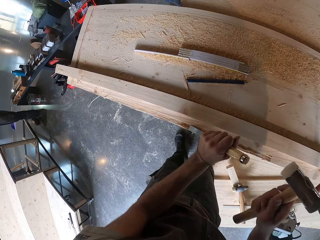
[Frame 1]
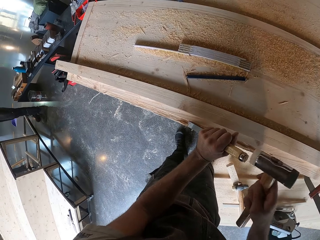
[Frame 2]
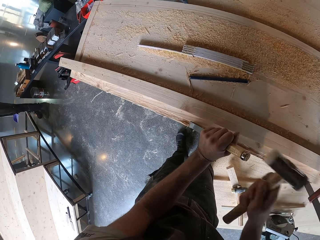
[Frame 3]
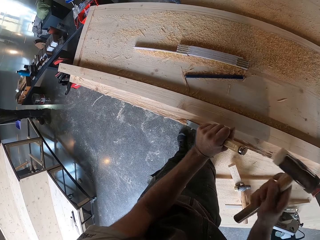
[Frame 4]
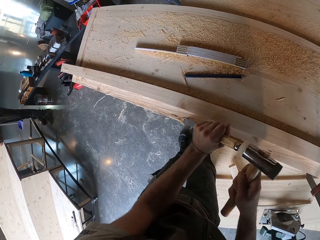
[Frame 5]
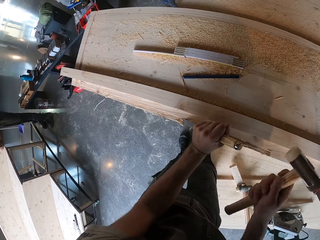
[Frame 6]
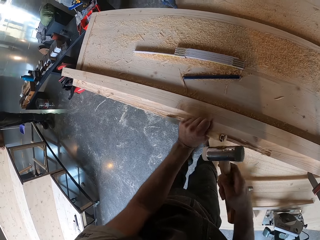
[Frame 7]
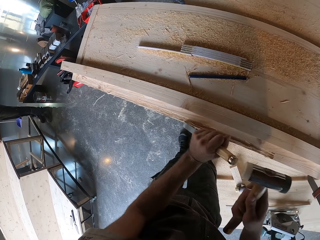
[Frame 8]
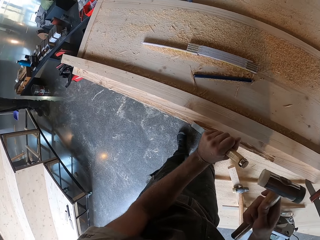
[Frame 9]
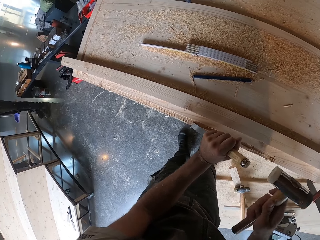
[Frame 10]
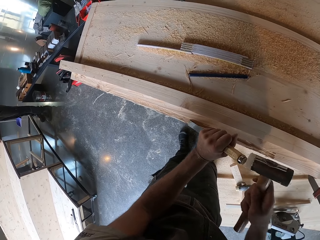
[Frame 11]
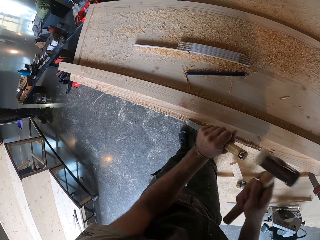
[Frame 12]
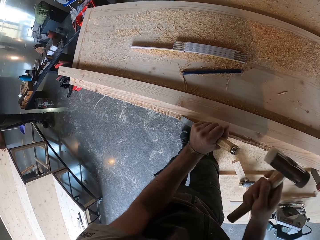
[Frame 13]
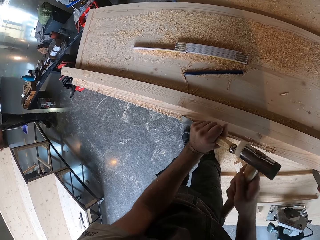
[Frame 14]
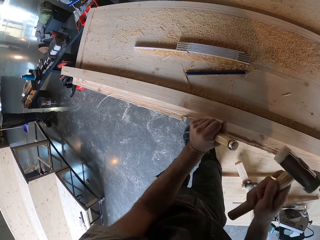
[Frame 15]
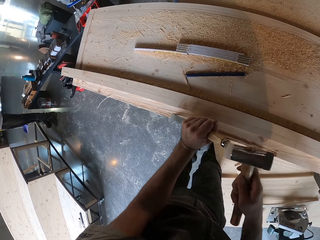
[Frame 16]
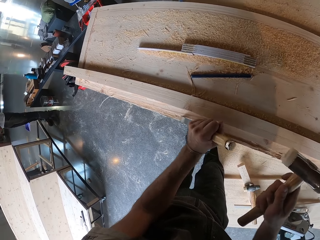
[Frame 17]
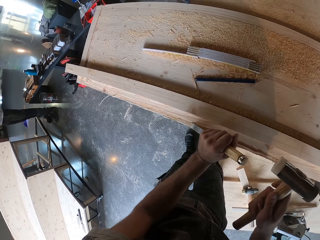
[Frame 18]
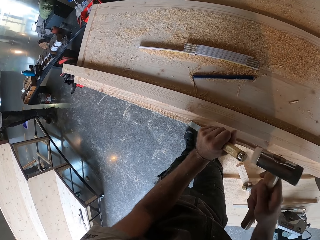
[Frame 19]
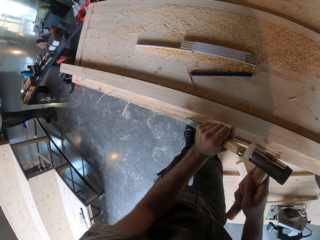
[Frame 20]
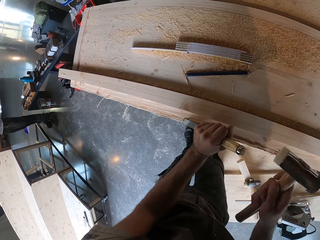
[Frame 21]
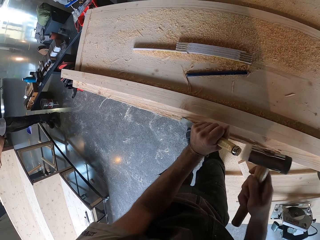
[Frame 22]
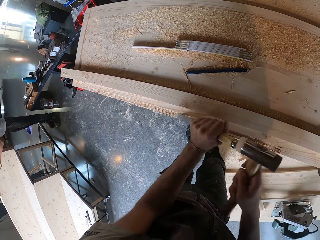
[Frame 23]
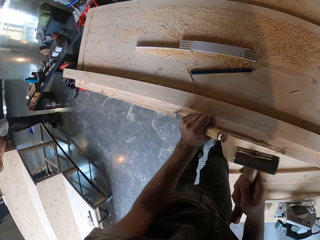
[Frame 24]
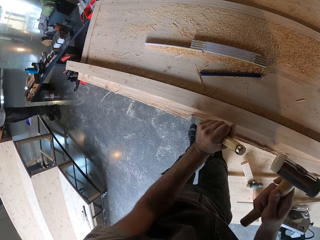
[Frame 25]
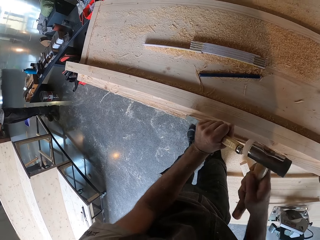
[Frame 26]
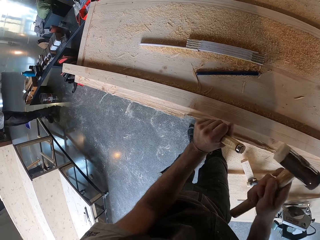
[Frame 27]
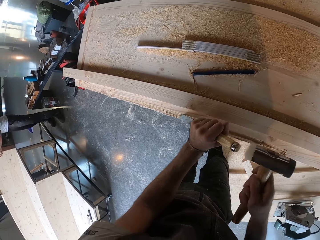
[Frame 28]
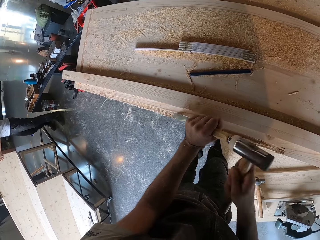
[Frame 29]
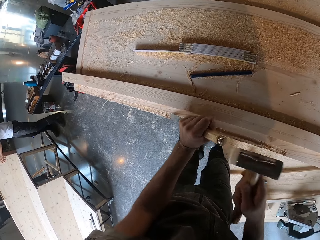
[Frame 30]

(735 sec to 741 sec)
The camera wearer works on the plank with the chisel in his left hand and the hammer in his right hand.

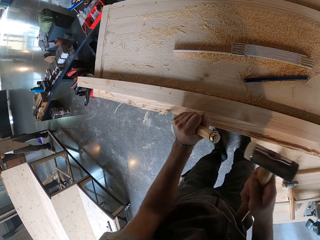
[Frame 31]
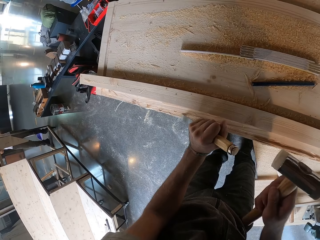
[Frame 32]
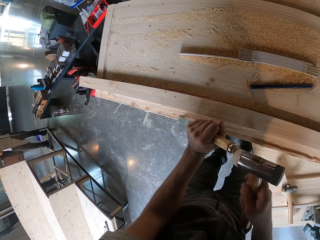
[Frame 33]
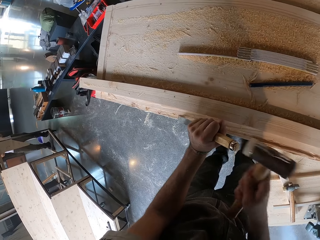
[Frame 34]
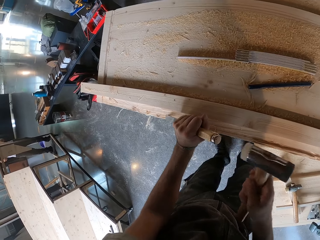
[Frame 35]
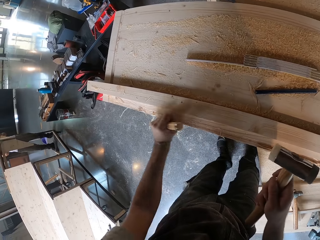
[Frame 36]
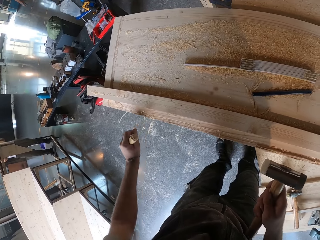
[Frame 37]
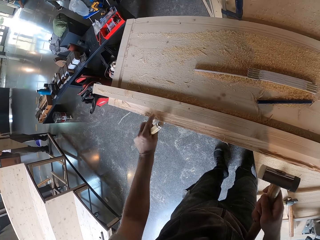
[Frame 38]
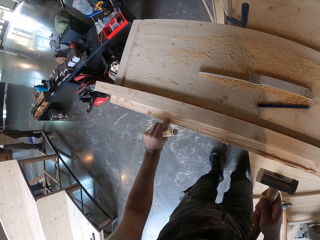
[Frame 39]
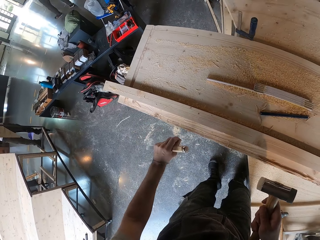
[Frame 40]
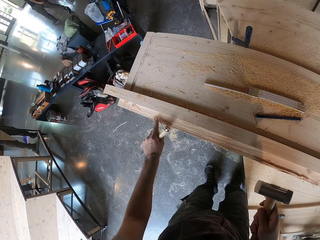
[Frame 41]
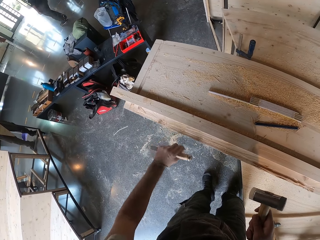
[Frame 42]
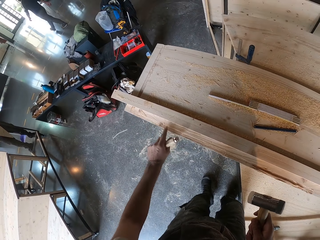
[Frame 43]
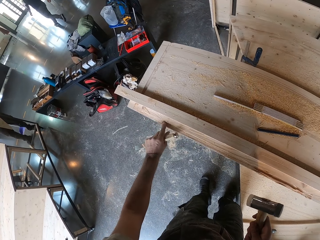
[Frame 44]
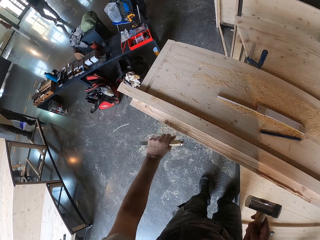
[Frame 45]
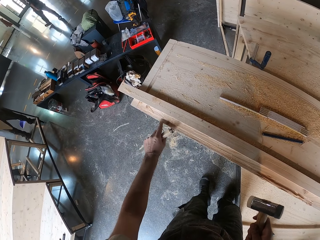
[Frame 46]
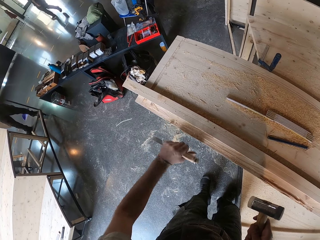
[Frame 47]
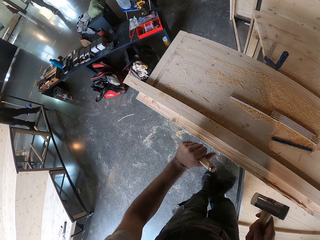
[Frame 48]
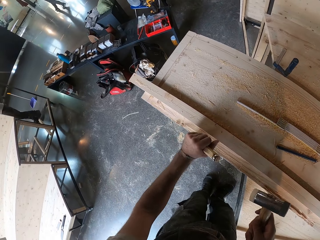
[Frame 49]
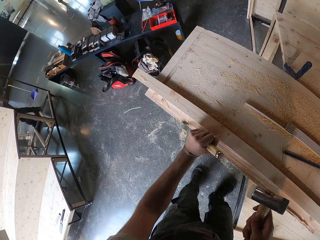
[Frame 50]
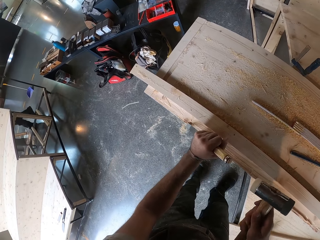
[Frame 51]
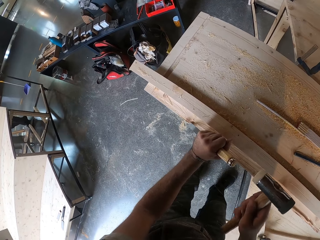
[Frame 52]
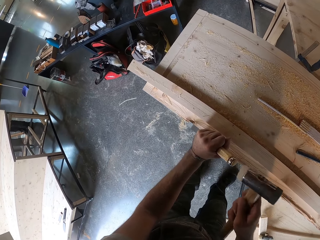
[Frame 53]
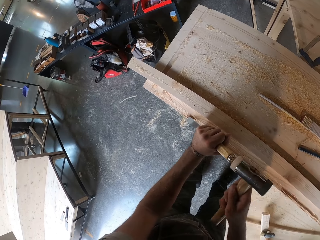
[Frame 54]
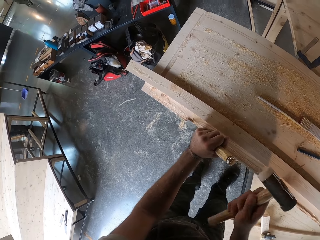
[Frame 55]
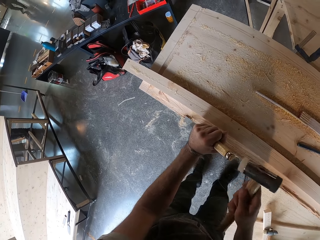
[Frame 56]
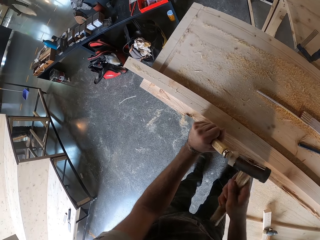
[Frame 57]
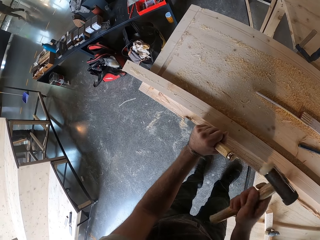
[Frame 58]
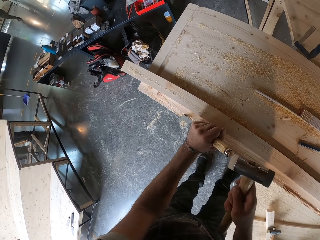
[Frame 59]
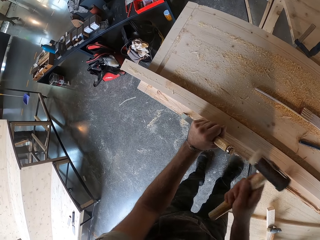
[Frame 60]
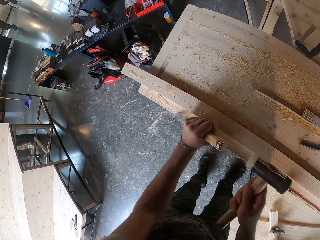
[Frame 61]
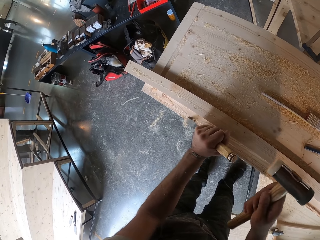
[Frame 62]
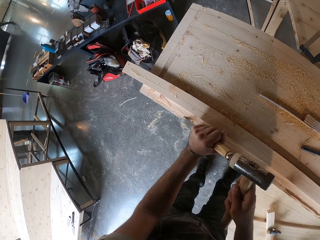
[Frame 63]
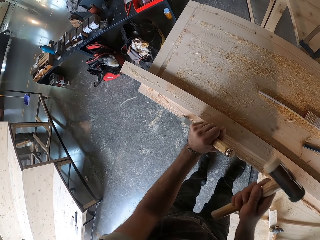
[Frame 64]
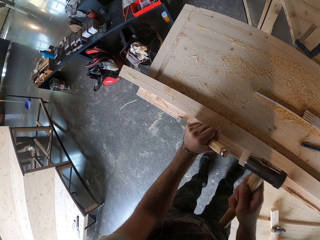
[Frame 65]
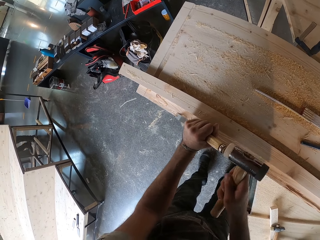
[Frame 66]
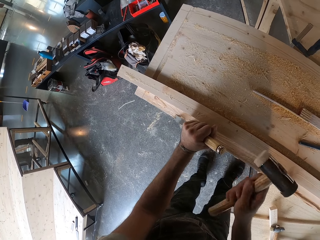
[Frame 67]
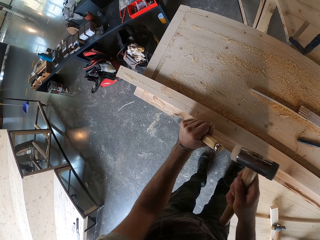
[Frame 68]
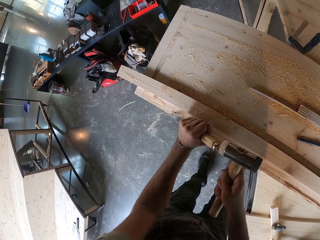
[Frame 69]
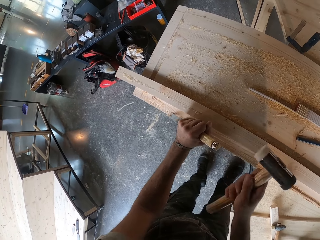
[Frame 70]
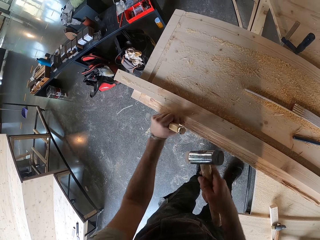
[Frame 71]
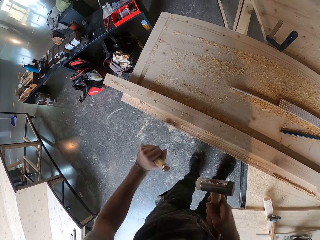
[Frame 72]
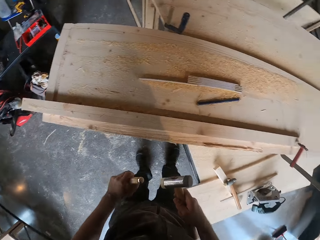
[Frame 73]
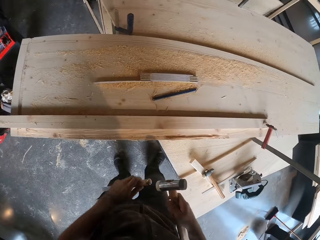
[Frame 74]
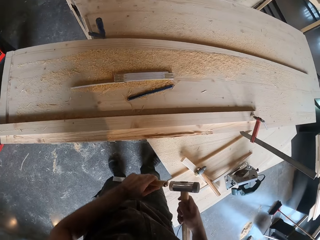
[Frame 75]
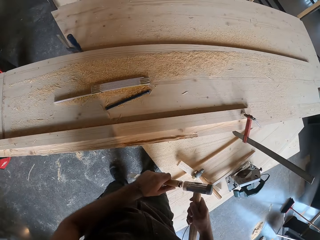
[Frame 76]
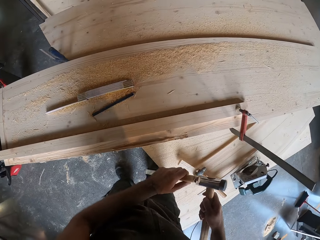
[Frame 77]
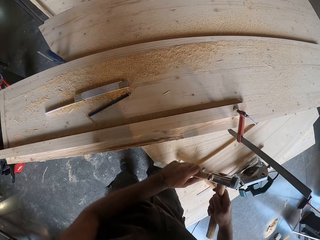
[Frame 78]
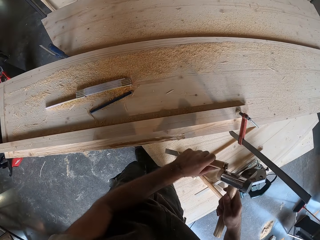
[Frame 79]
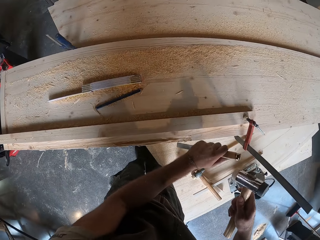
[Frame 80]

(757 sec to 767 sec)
The camera wearer cleans a part of the plank with his left hand. He sets a chisel on the wood. He works on the plank with the chisel in his left hand and the hammer in his right hand. He hammers the chisel on the wood with the hammer or mallet.

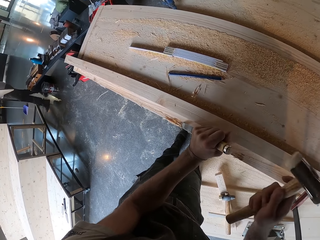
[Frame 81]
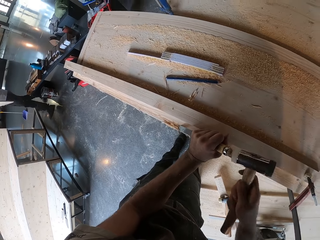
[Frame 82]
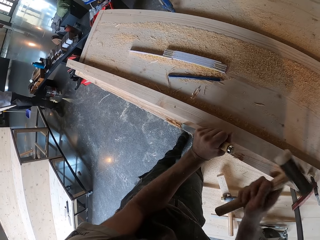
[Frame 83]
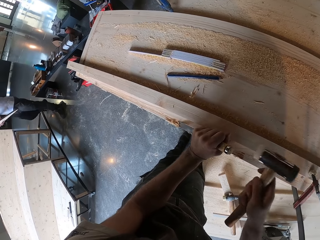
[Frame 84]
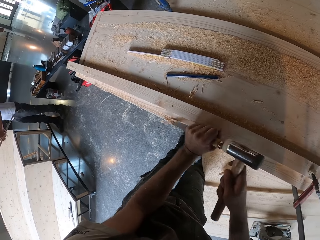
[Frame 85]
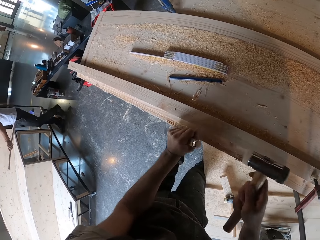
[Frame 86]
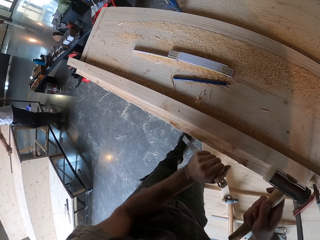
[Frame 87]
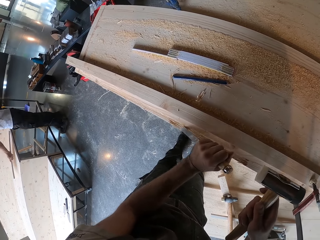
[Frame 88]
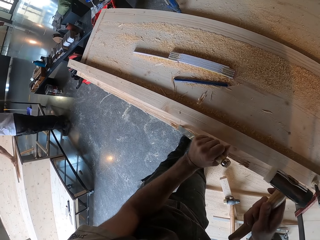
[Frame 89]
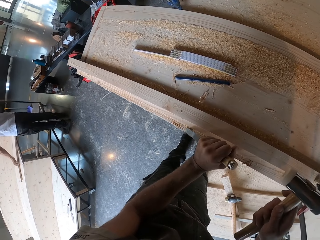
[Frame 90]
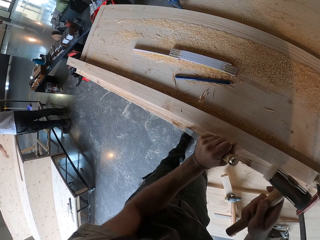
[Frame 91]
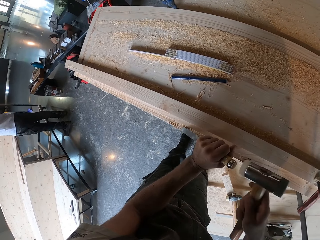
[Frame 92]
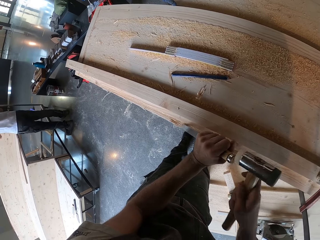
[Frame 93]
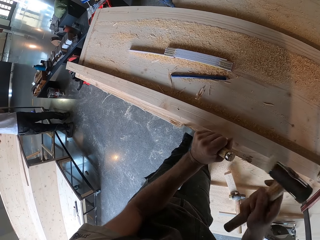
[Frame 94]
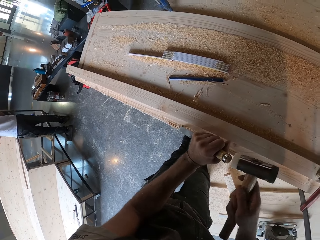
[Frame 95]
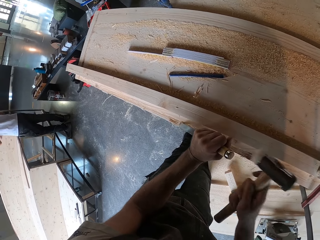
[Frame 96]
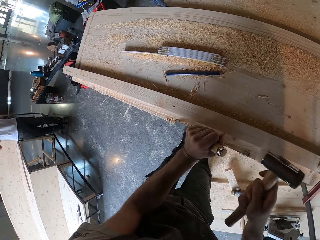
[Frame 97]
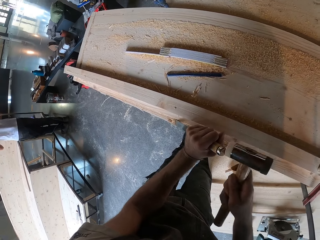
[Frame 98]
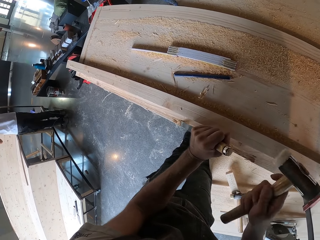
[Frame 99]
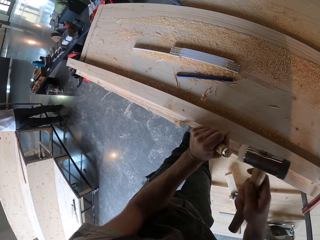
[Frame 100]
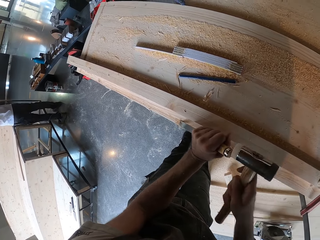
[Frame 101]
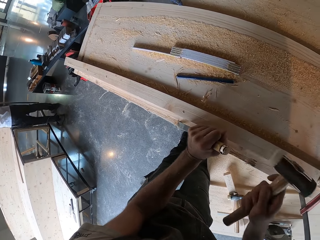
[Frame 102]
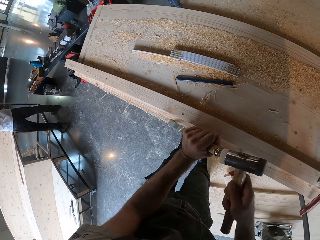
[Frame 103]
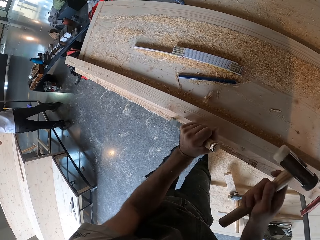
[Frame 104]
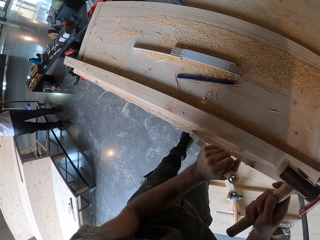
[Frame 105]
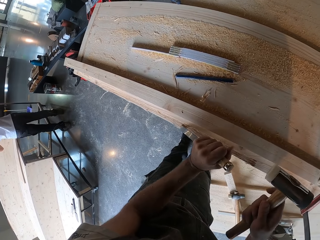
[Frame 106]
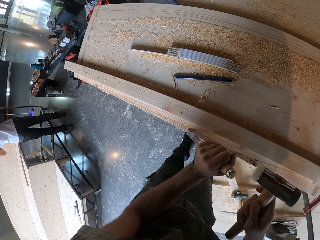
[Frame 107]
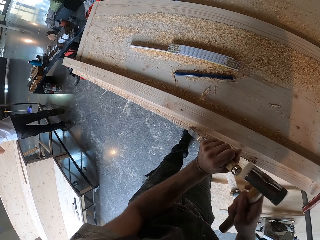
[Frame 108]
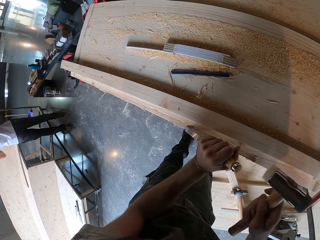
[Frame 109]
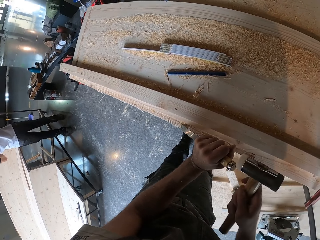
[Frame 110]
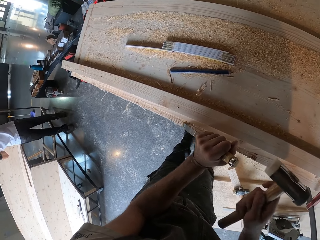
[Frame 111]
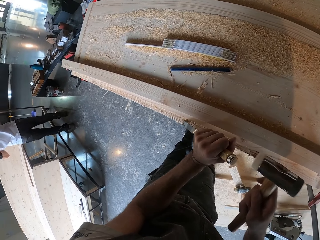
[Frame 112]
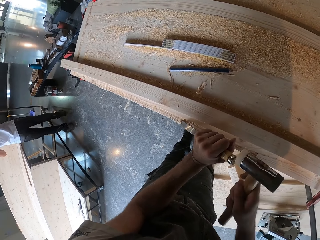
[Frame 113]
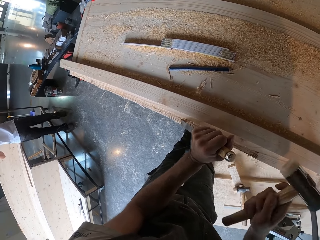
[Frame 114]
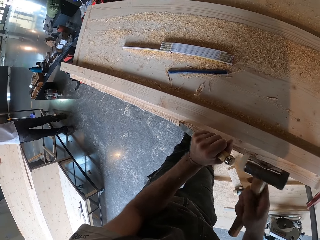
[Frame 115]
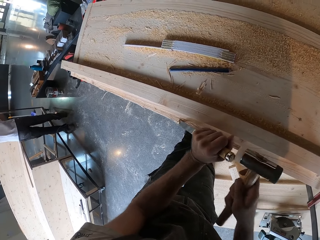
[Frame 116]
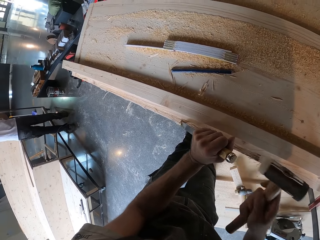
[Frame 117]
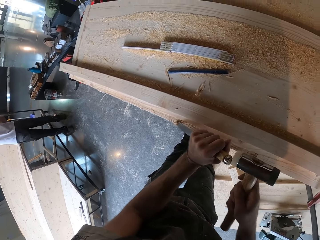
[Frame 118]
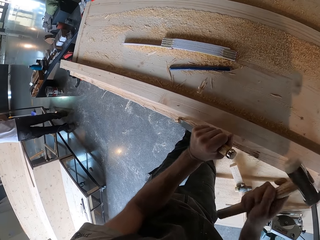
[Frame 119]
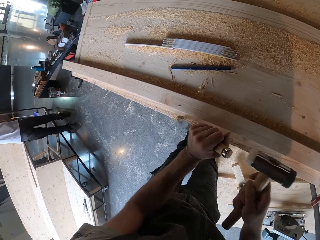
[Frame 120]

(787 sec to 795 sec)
The man drops a plank in both hands on a wooden structure.
